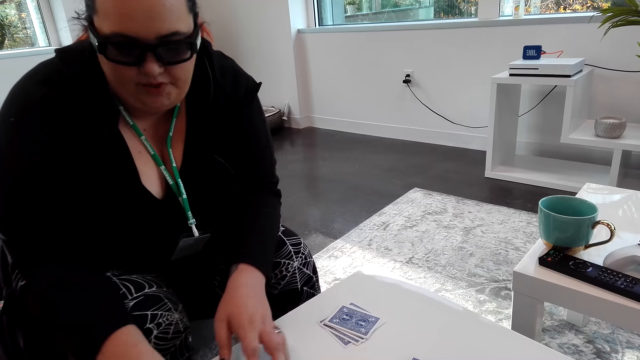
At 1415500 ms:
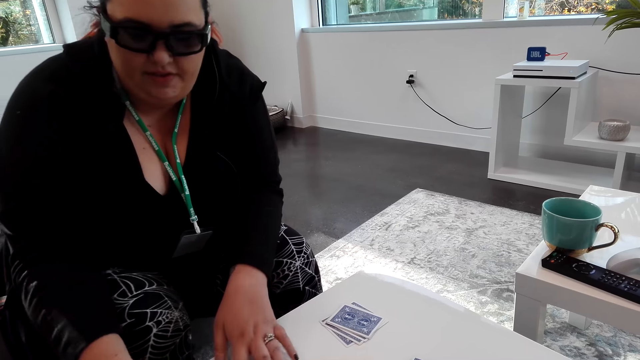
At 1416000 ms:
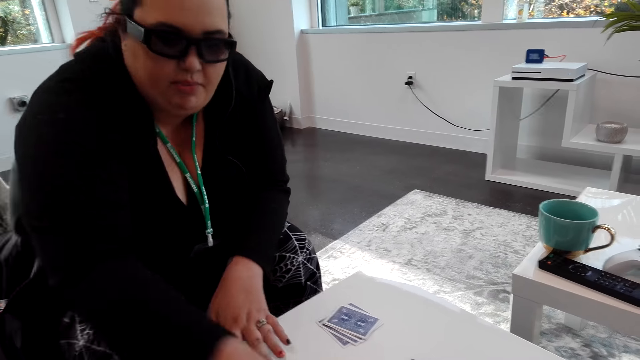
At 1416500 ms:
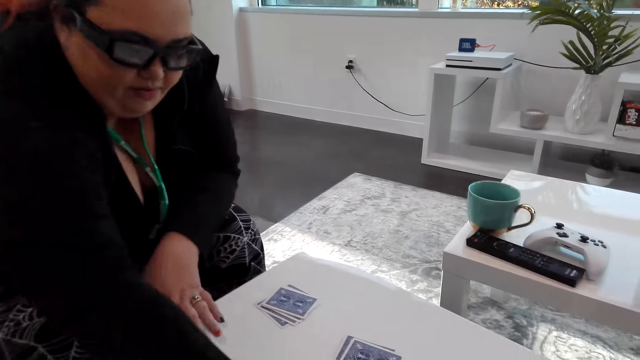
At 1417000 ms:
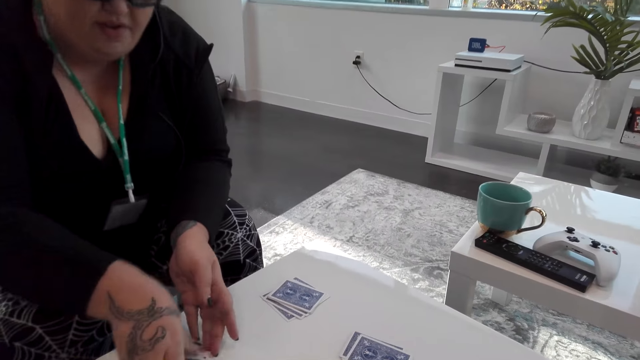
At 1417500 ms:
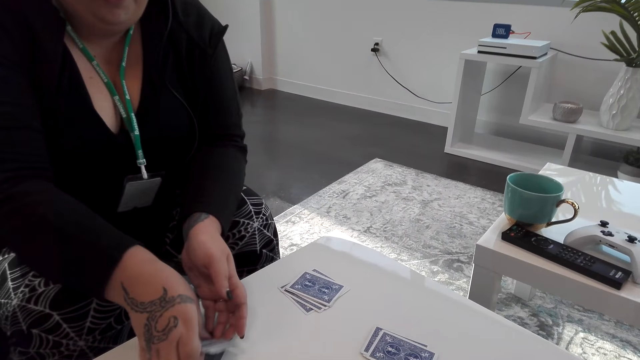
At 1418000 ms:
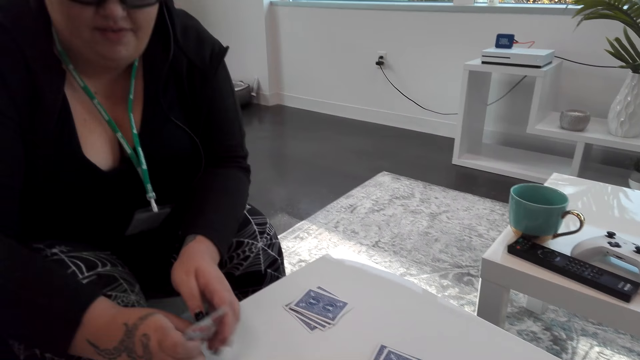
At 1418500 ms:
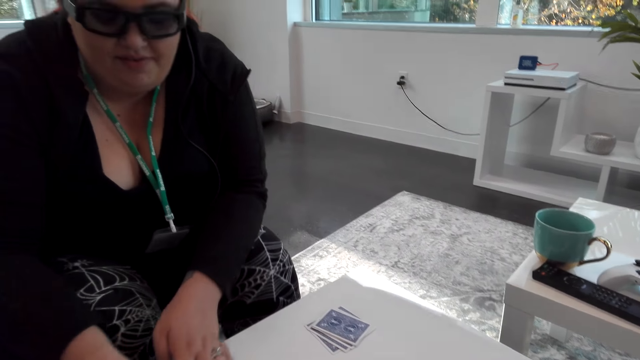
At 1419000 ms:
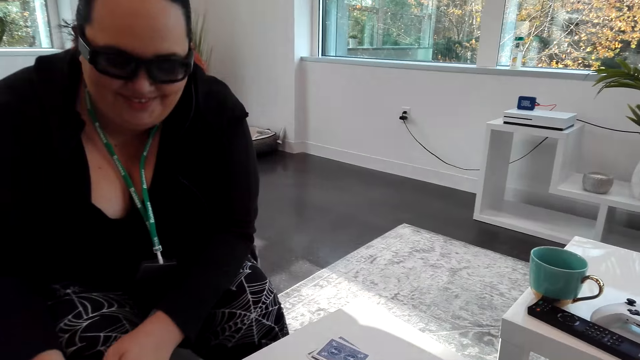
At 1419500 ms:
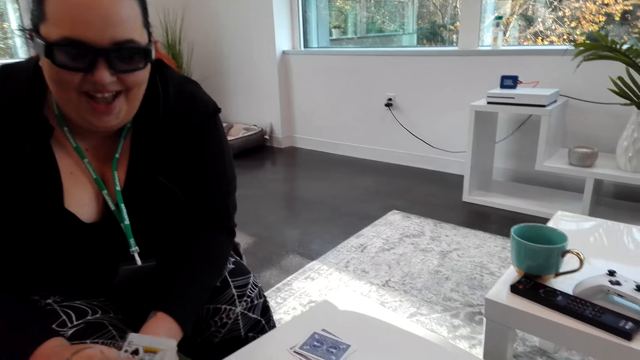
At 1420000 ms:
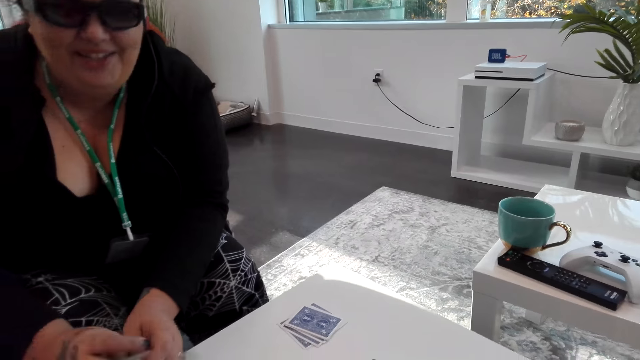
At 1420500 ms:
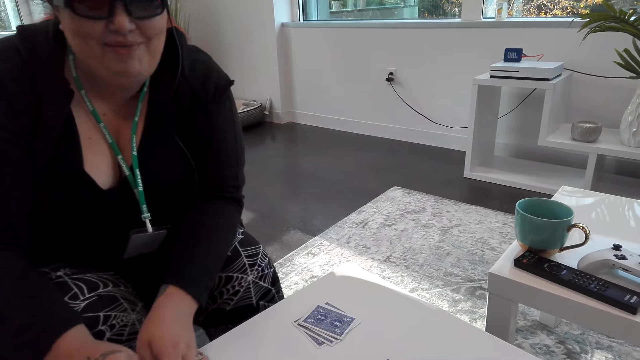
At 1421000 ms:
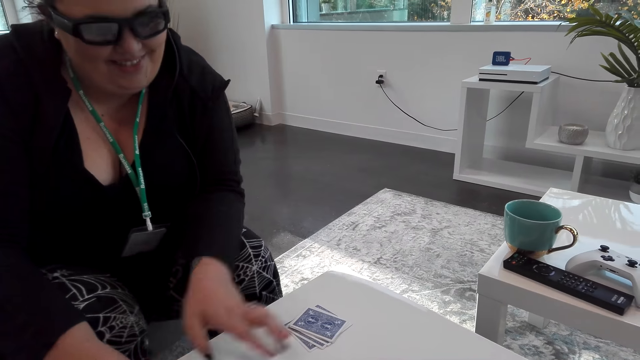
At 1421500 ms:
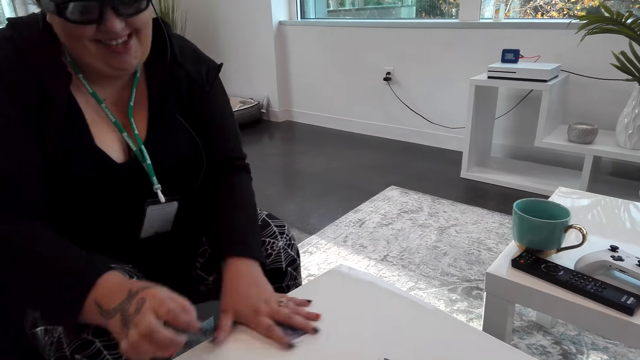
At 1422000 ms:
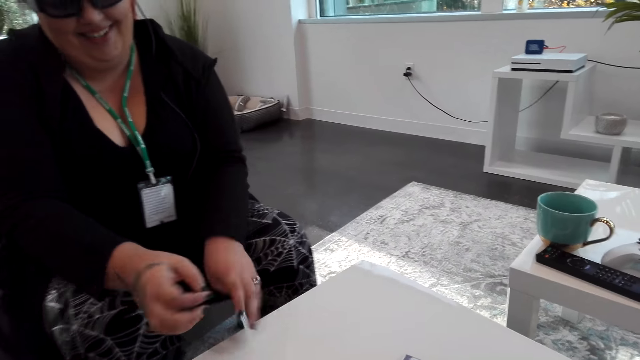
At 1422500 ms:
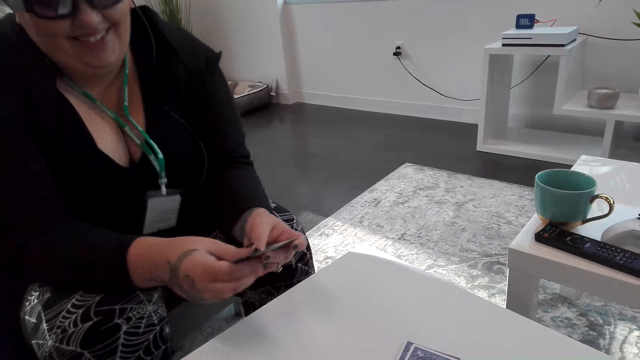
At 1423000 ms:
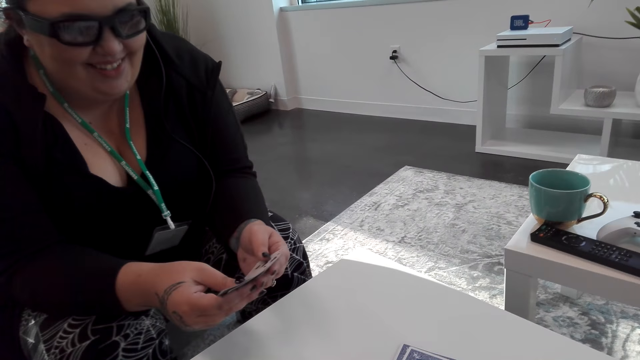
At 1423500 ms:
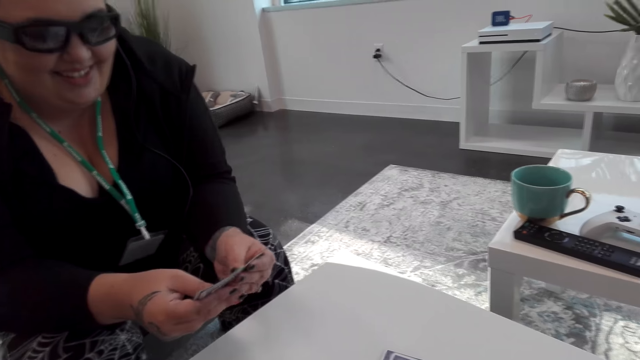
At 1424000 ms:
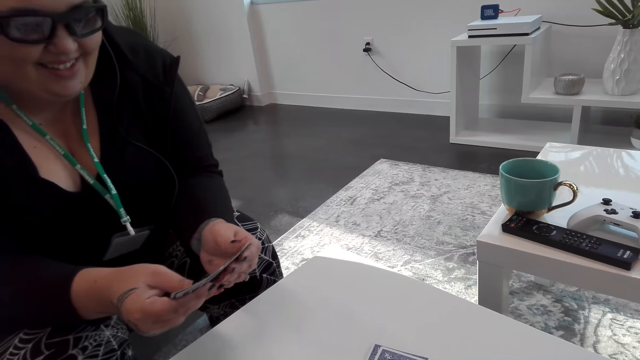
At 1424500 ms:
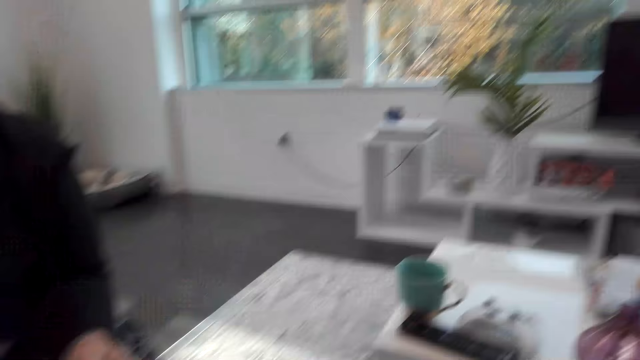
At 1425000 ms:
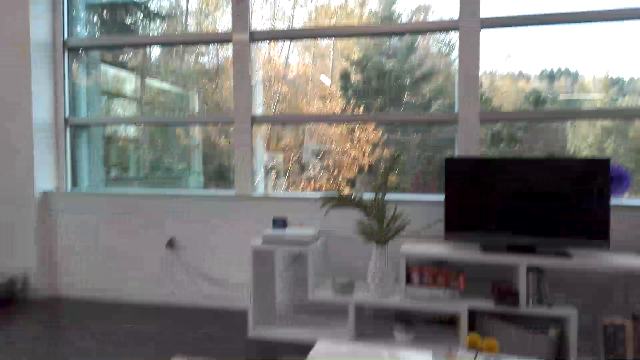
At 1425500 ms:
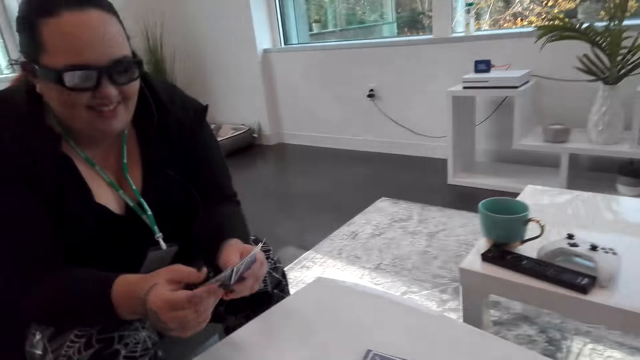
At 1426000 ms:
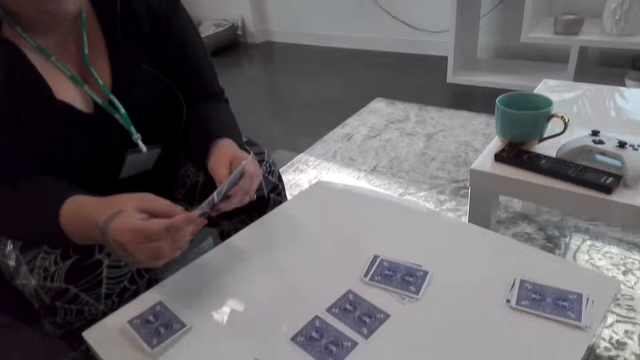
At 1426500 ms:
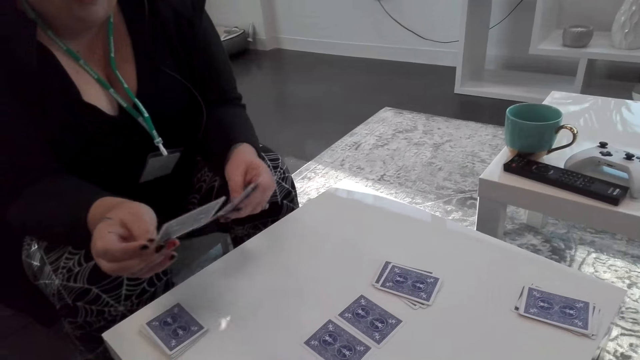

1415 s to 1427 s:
The camera wearer sorts the cards at the table. A woman picks up the cards, places the cards on the table, picks up the cards and arranges the cards.

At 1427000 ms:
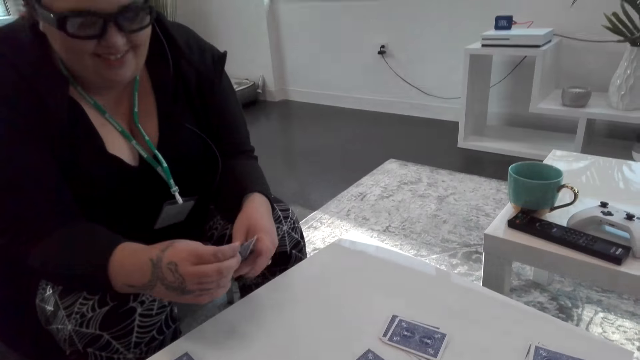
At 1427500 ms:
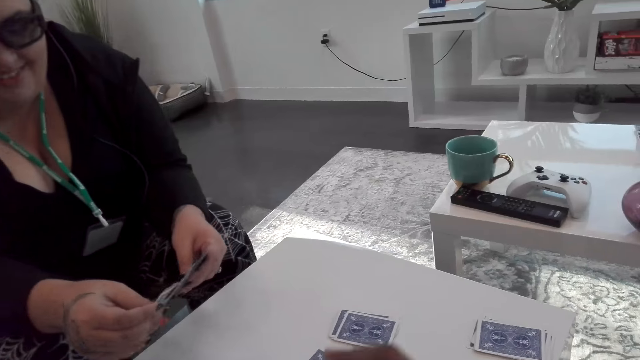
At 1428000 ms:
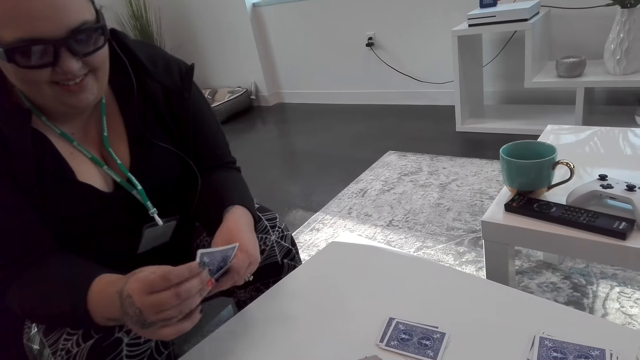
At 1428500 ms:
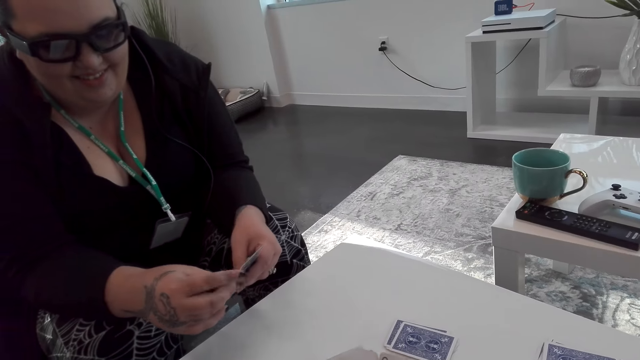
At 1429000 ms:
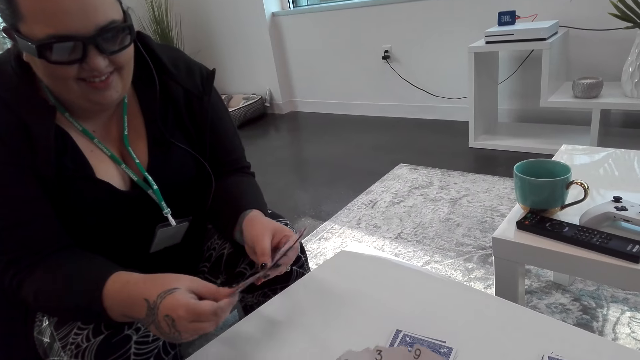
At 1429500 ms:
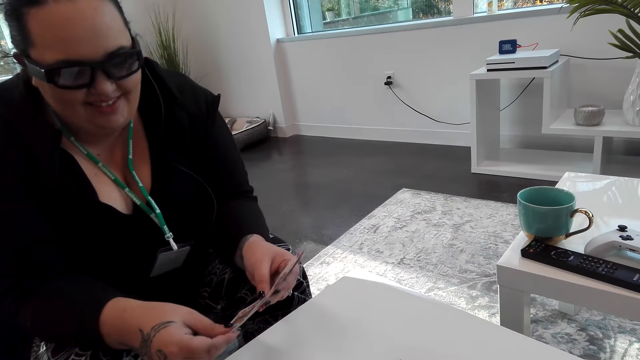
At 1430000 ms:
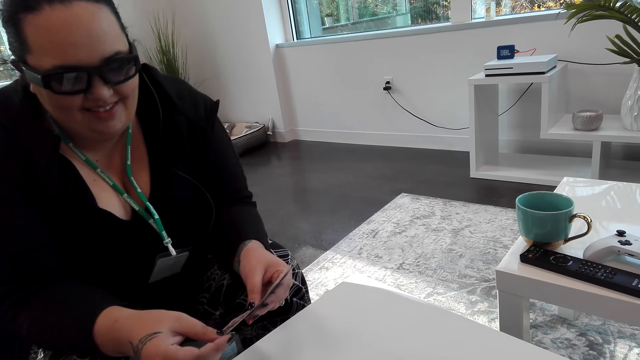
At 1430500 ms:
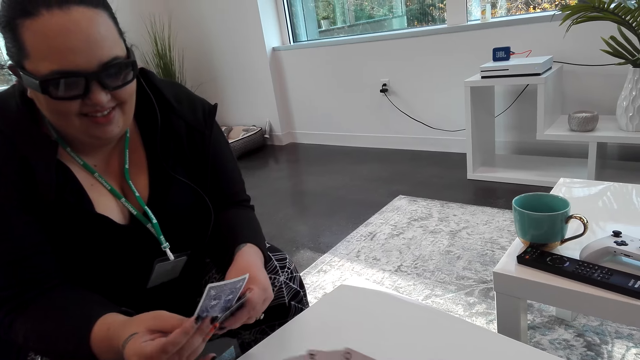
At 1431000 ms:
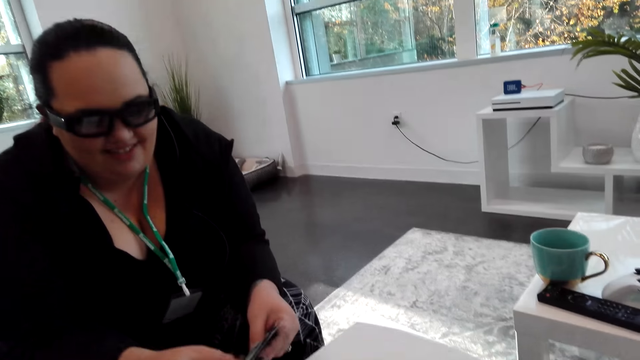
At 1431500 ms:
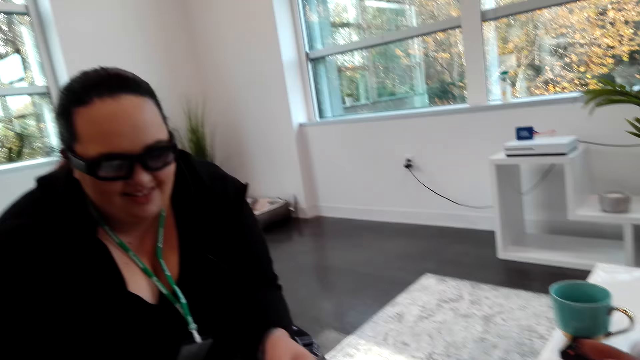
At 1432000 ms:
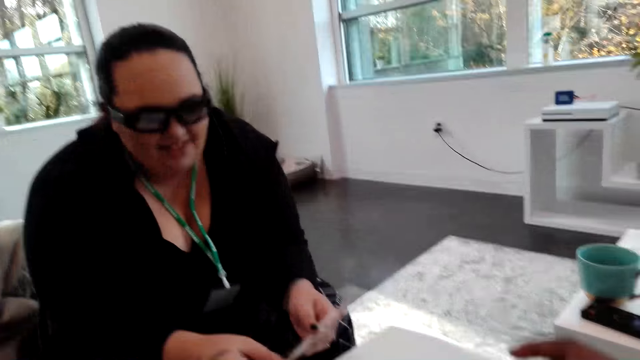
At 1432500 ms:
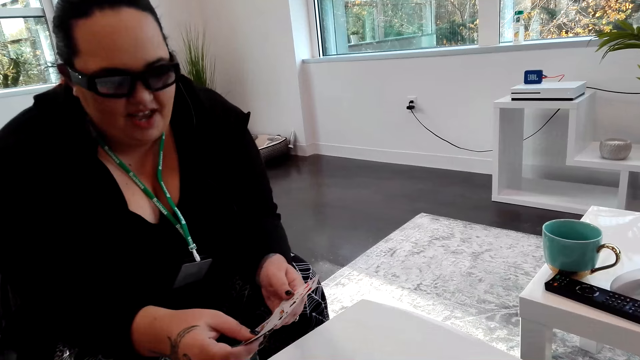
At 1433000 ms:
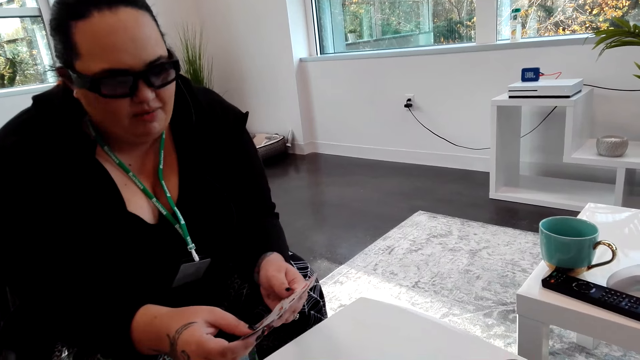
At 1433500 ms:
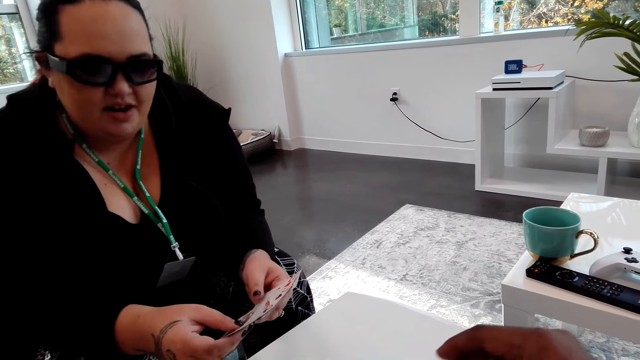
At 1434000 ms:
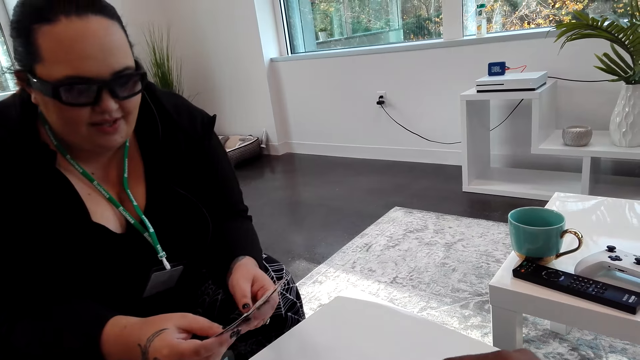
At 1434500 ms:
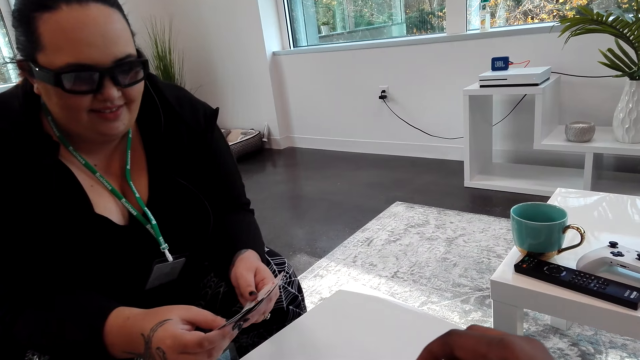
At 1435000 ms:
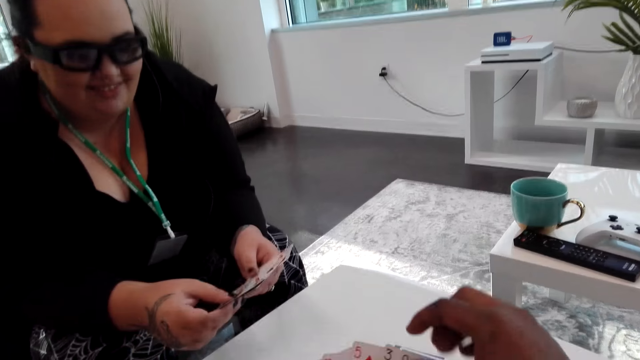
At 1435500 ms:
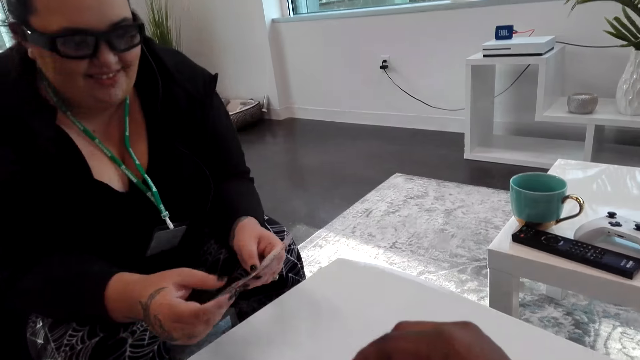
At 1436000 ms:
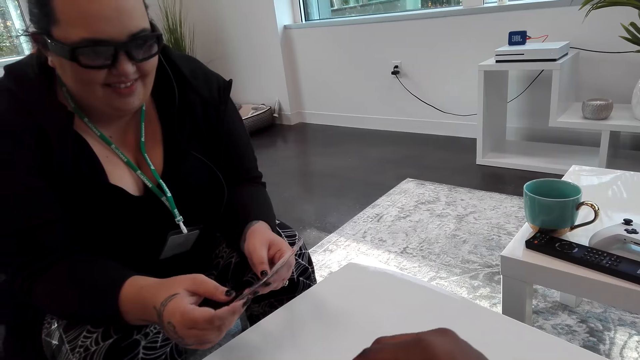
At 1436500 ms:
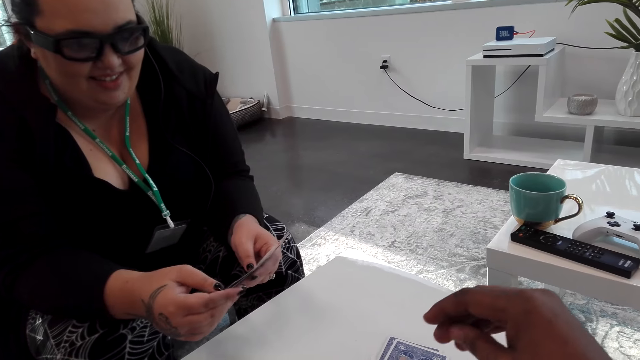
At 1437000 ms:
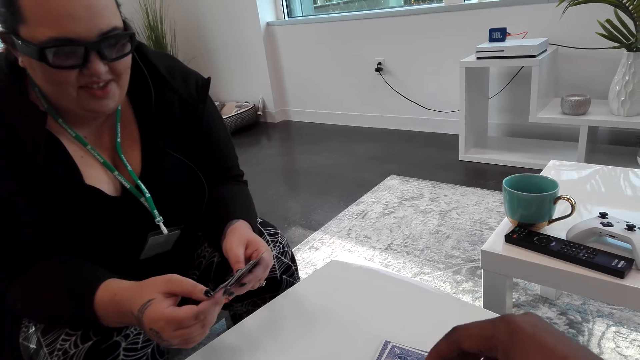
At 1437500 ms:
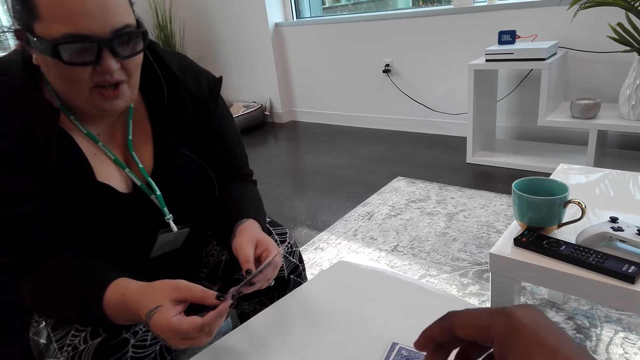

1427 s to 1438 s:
The camera wearer talks to someone.
